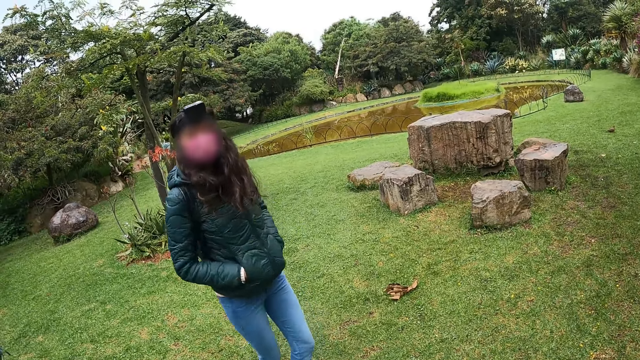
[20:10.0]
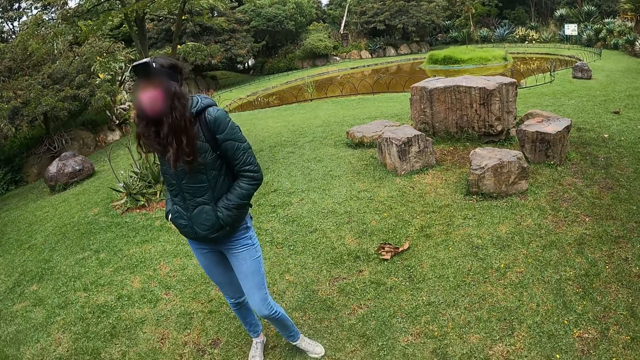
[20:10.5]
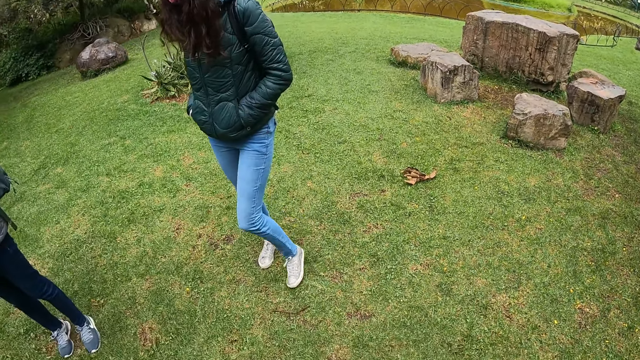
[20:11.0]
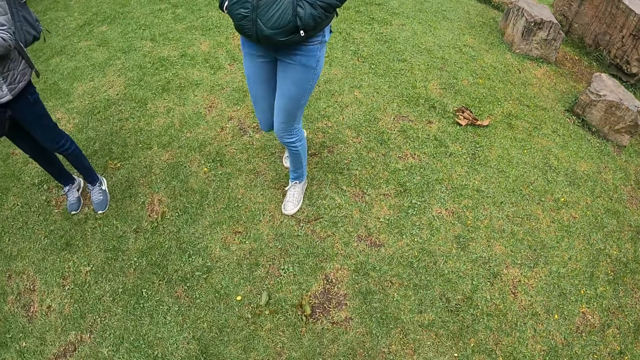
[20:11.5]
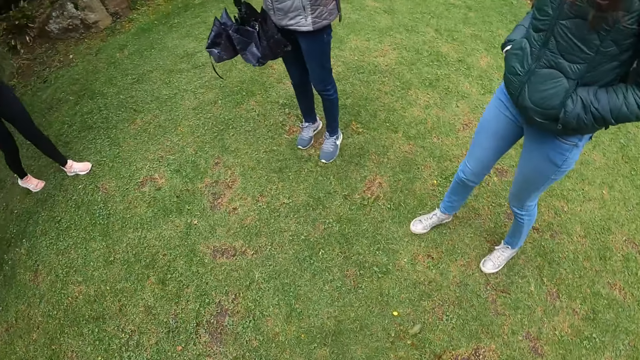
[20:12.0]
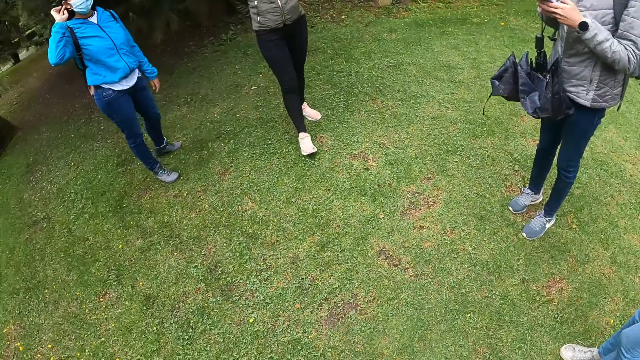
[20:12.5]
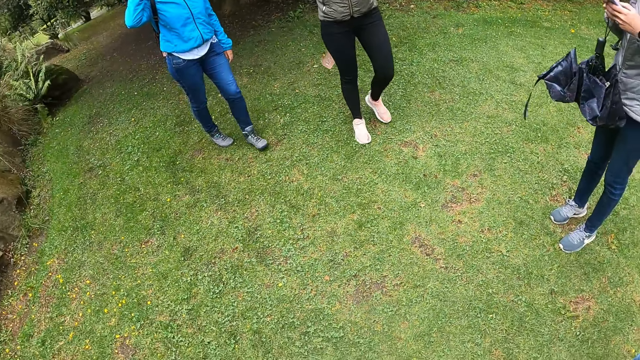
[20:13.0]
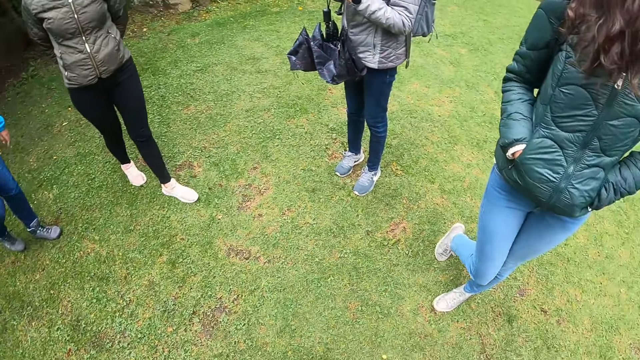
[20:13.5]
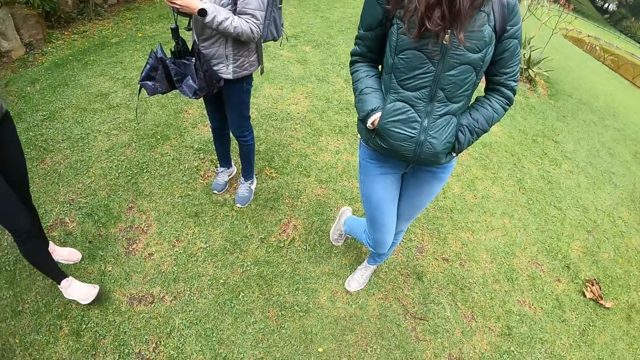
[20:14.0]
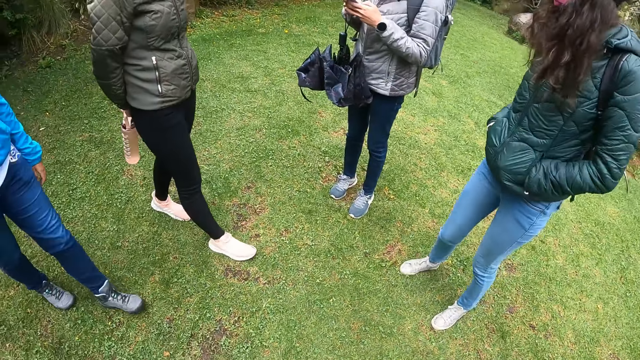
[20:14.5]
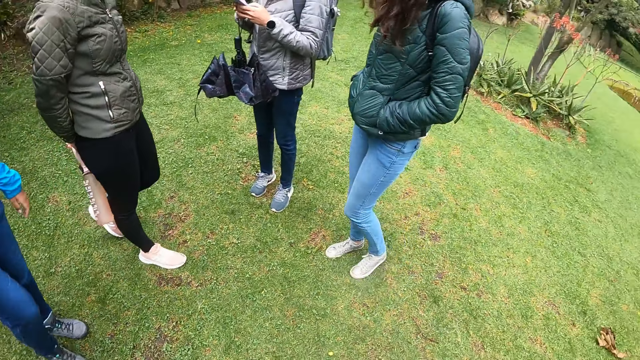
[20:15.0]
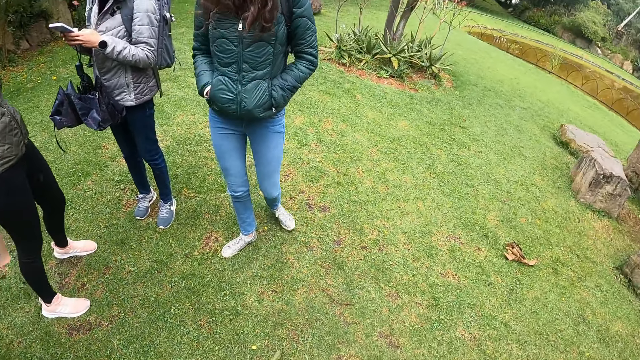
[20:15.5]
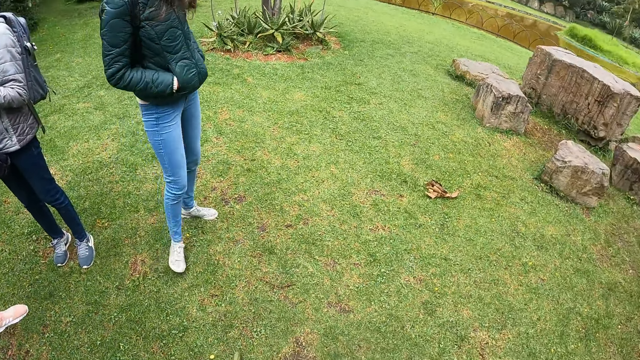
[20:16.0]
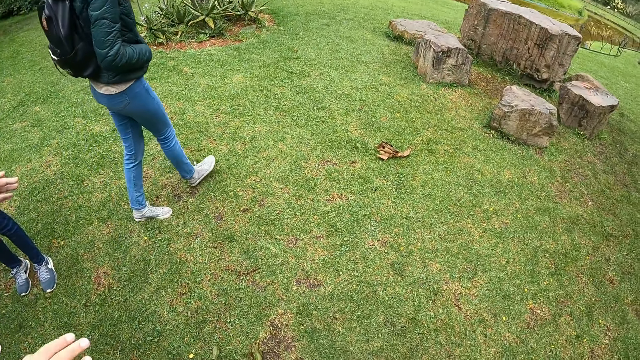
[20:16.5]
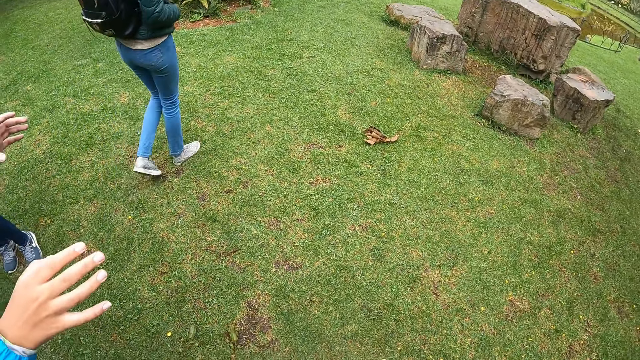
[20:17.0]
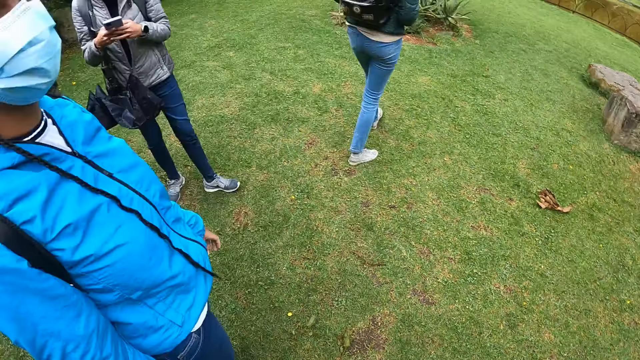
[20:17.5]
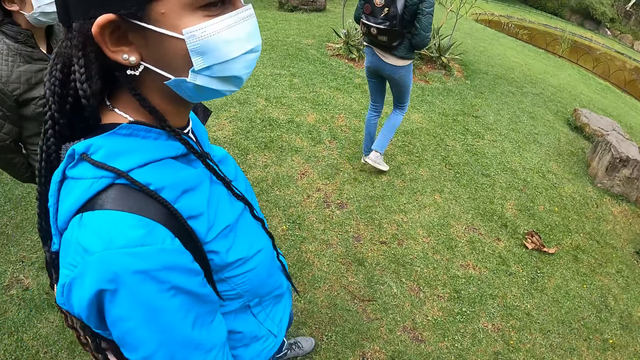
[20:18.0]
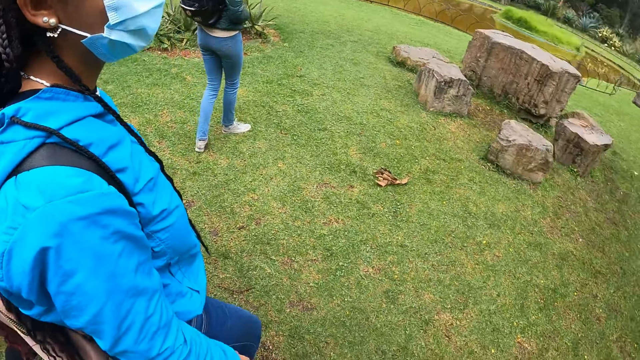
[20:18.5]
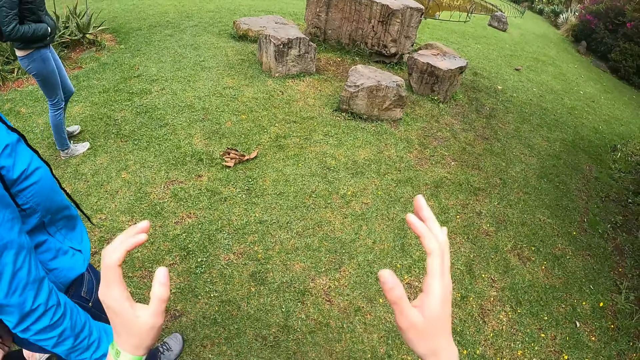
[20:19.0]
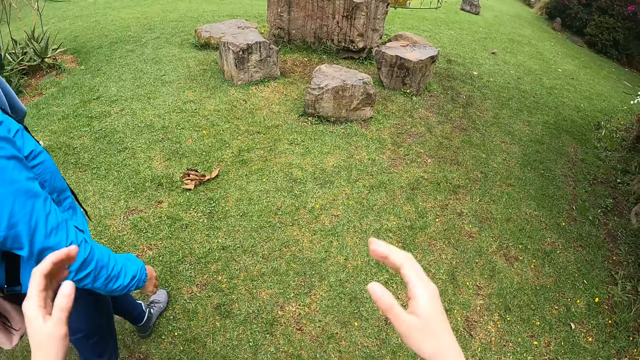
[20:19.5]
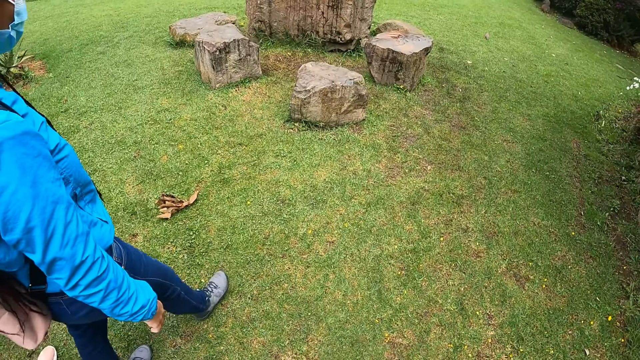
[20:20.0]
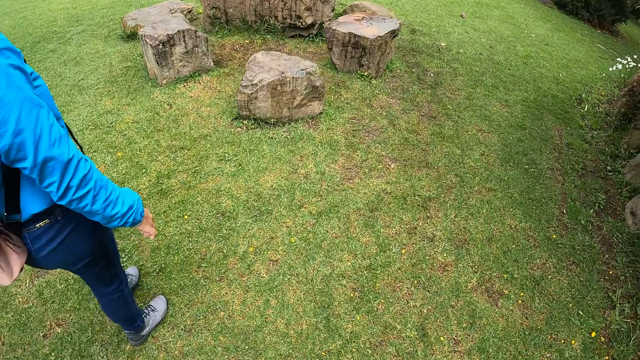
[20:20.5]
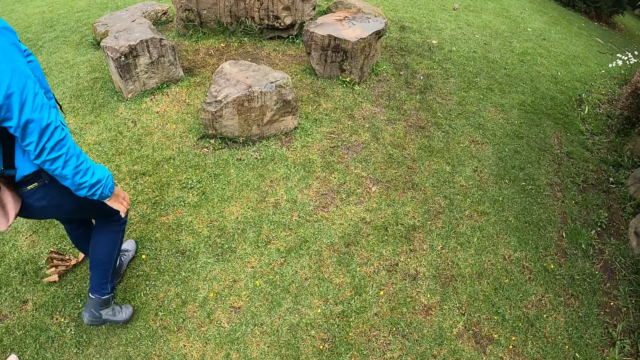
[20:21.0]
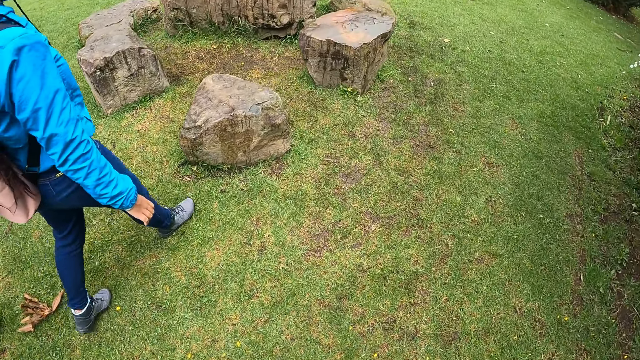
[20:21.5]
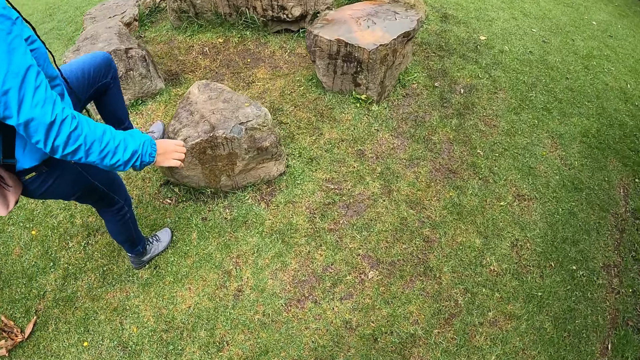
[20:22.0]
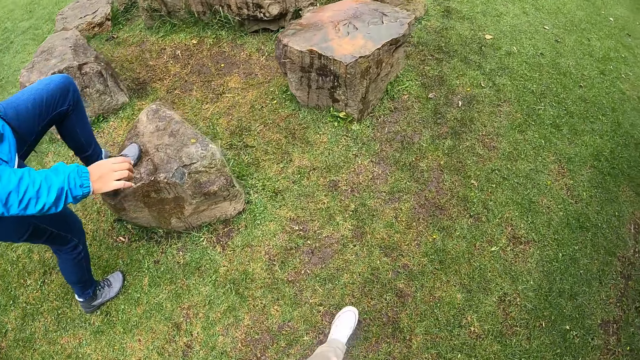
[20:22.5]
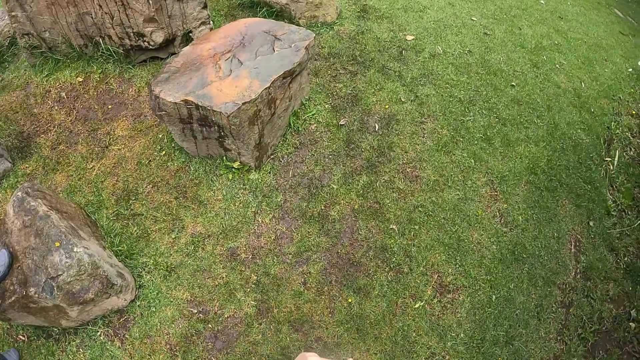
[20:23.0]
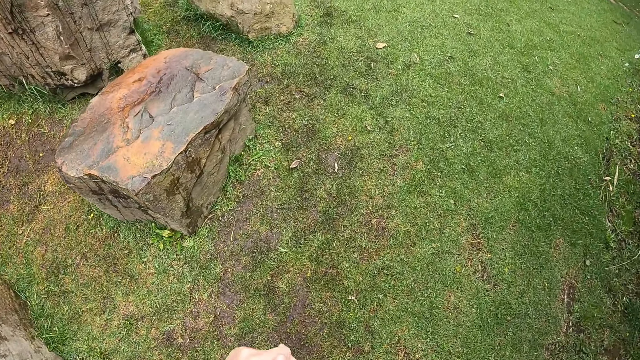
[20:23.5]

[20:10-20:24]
The camera wearer looks around. They interact with the woman. They spread the hands. They walk around.

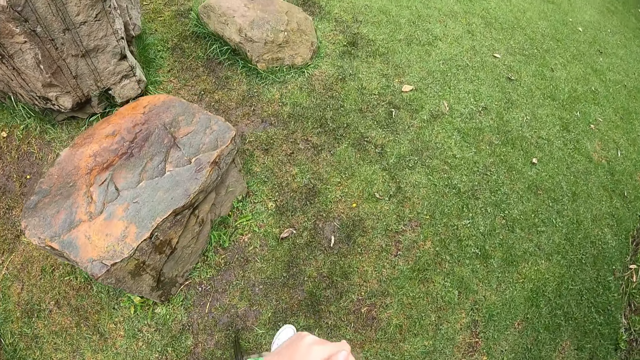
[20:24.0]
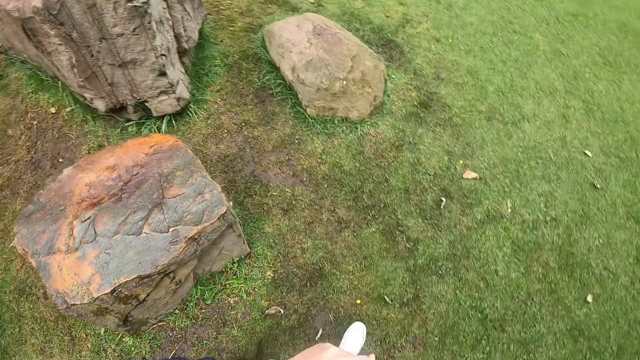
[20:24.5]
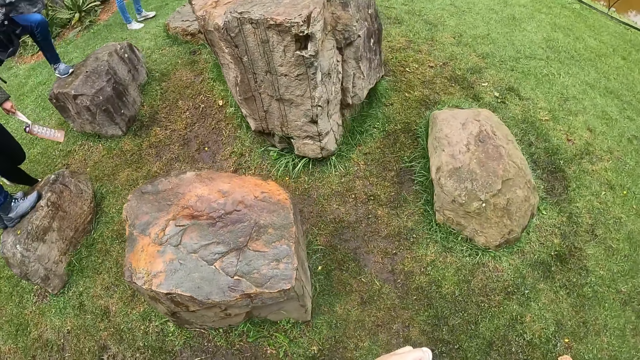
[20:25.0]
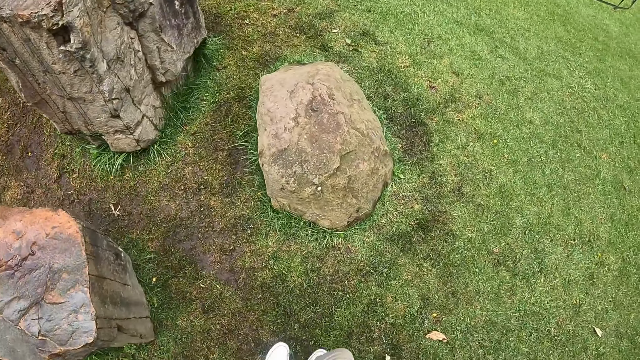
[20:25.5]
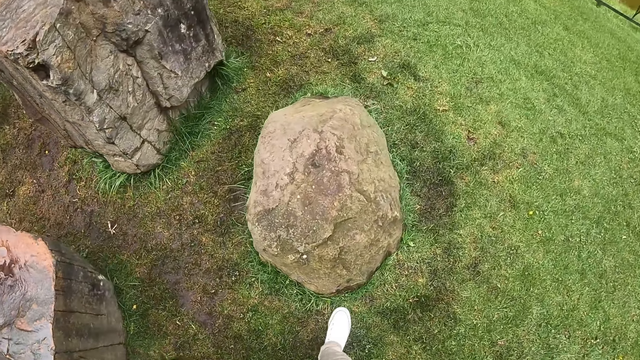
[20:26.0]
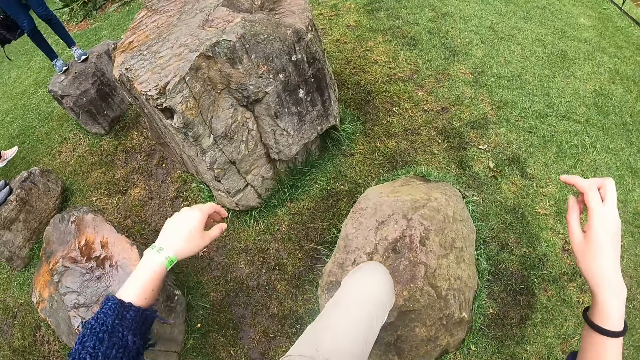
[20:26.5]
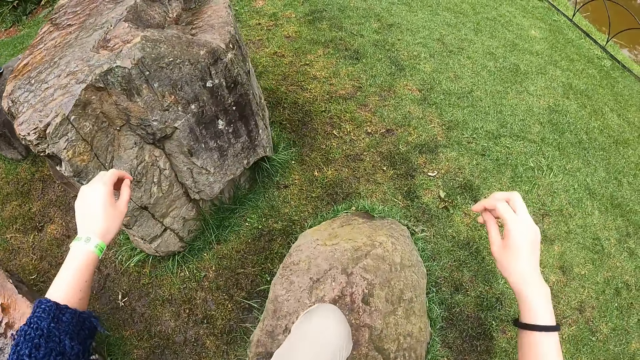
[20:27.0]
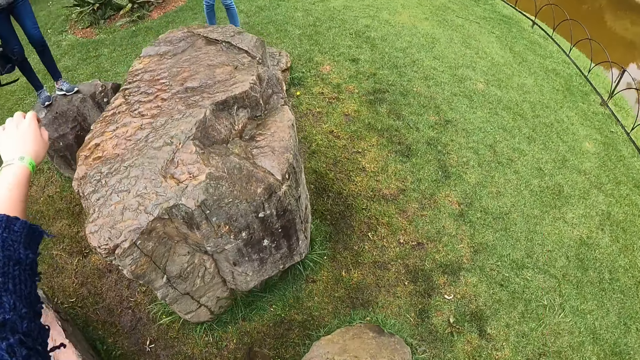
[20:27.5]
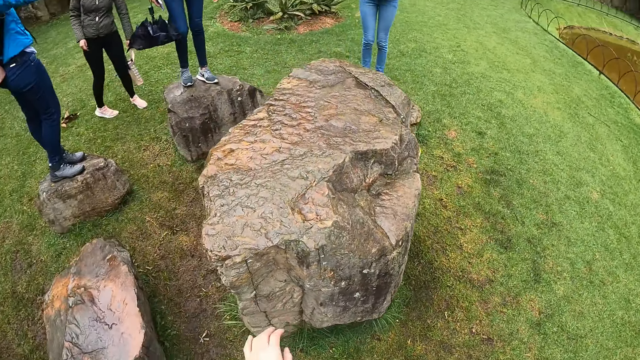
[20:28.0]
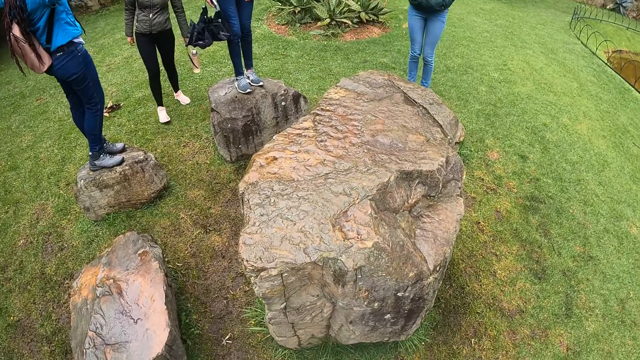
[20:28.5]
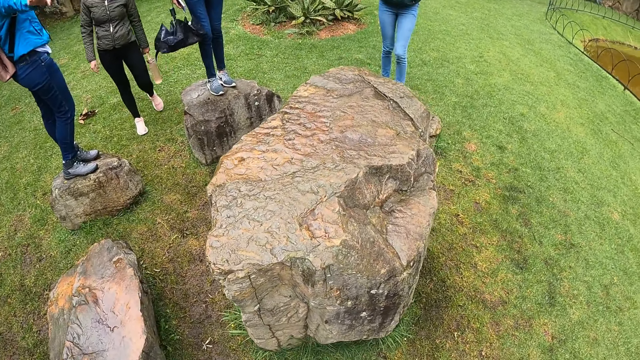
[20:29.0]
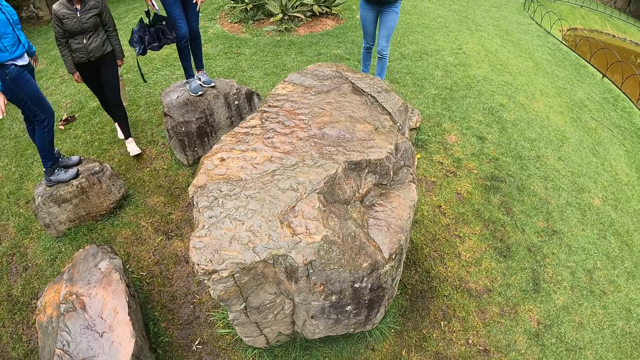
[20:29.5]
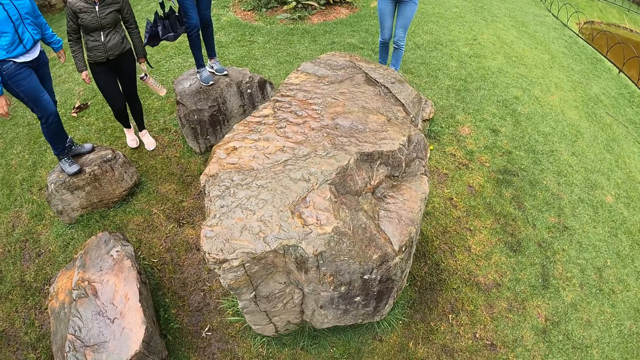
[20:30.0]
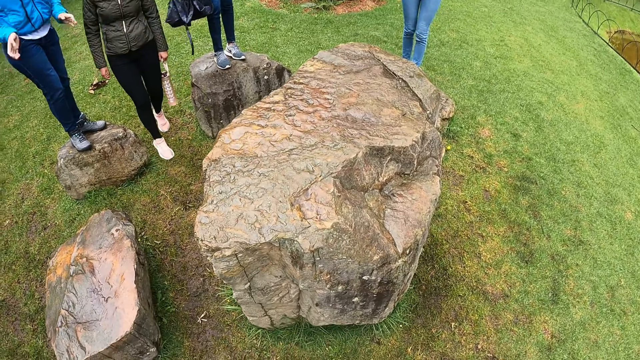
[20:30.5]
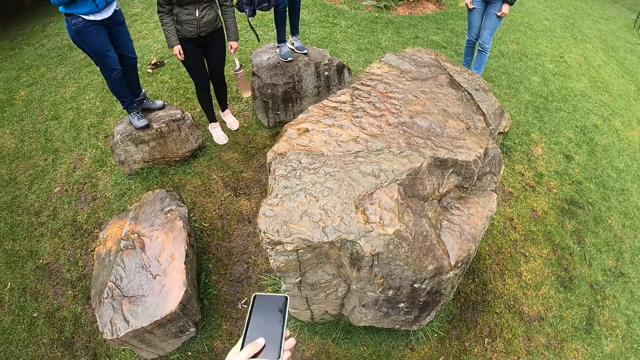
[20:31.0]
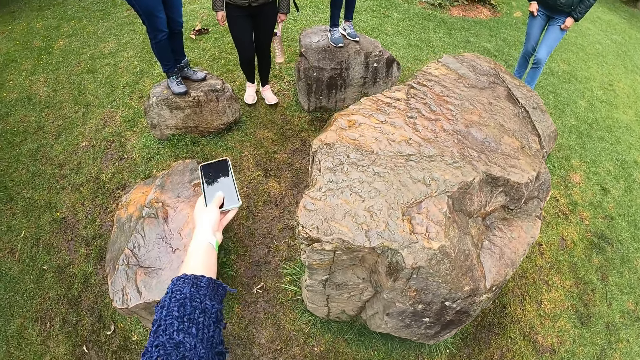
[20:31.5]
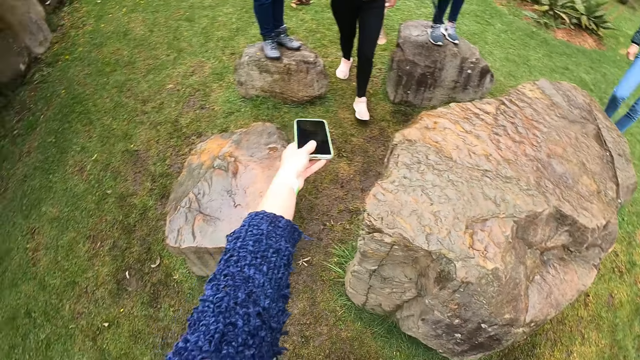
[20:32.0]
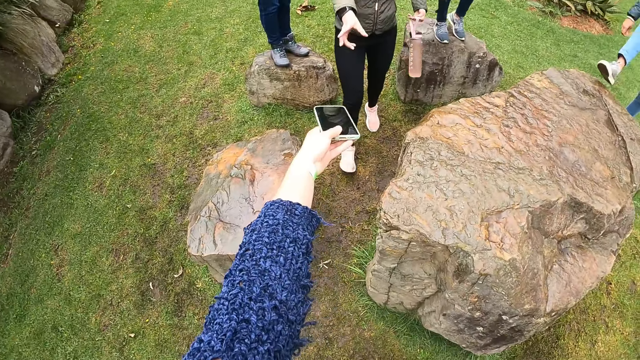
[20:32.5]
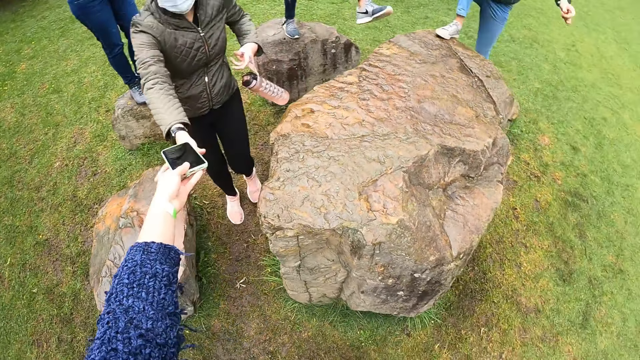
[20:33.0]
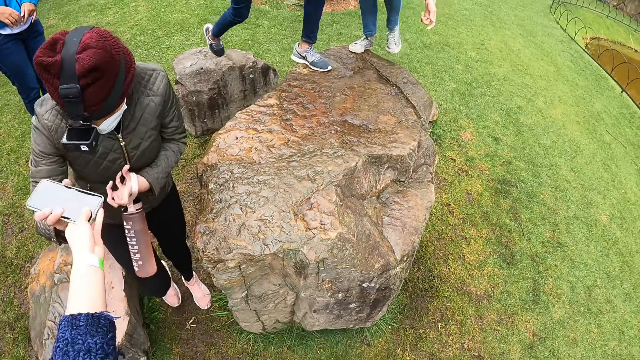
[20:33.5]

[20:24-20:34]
The camera wearer climbs on a piece of rock. She passes a phone to the woman with her left hand.
